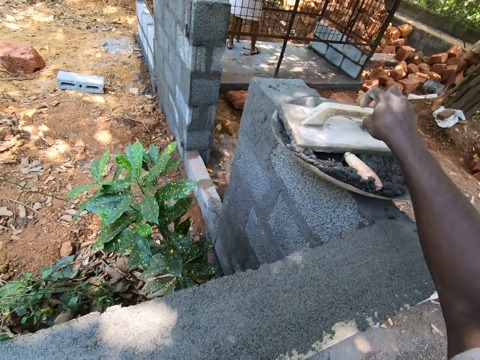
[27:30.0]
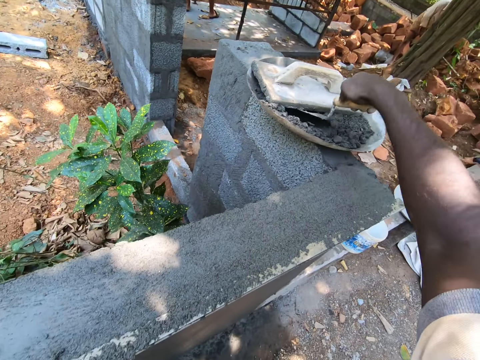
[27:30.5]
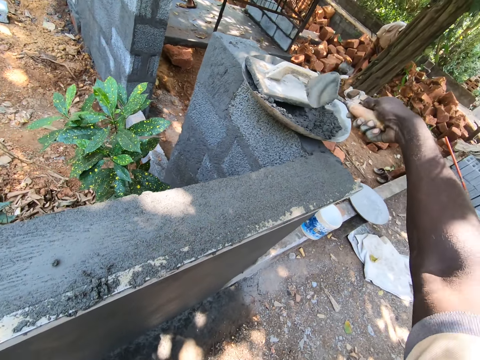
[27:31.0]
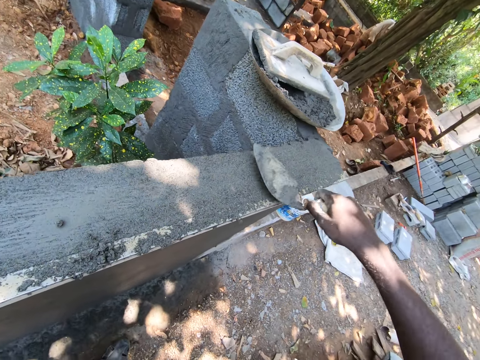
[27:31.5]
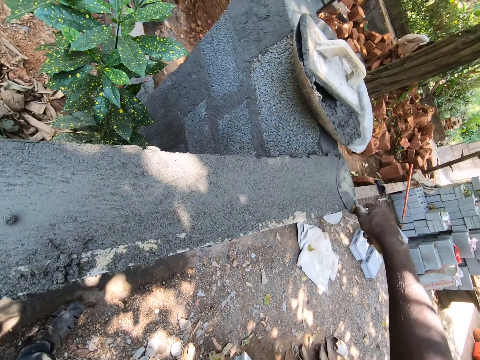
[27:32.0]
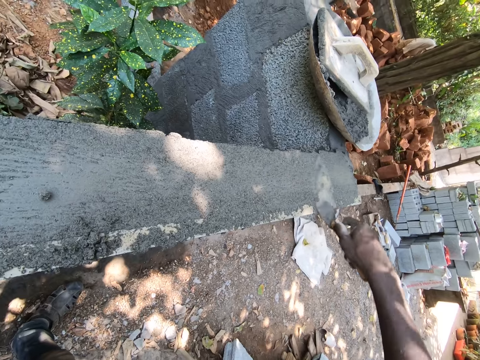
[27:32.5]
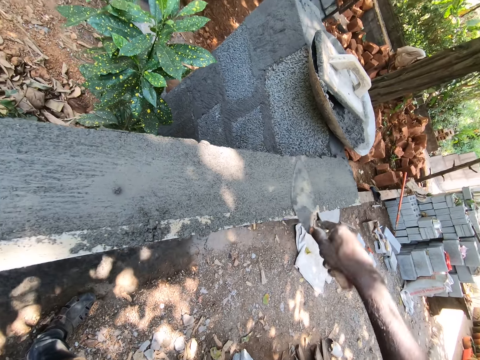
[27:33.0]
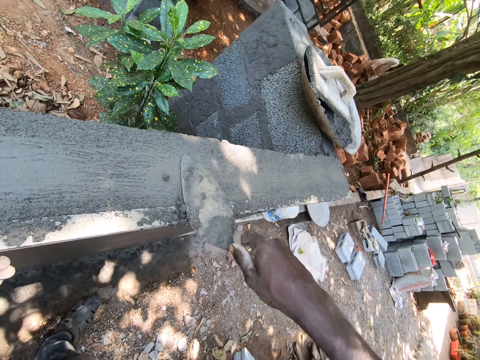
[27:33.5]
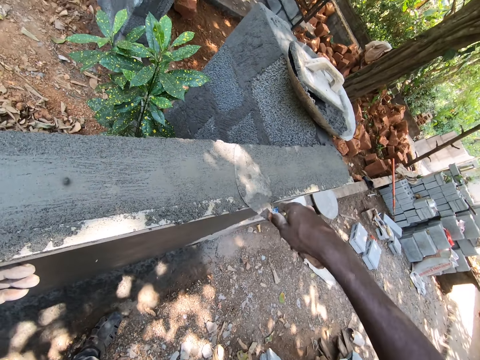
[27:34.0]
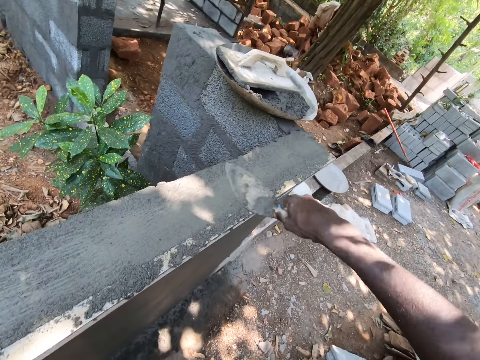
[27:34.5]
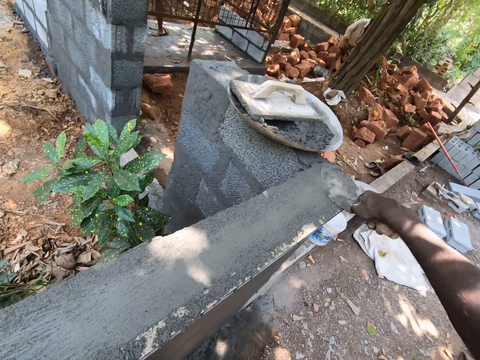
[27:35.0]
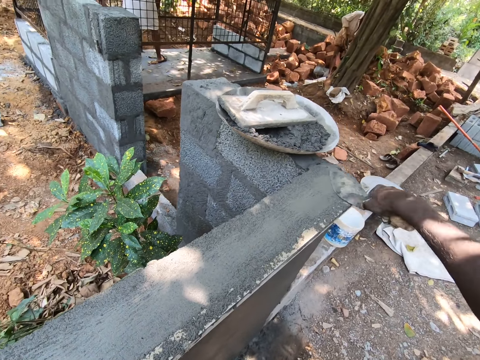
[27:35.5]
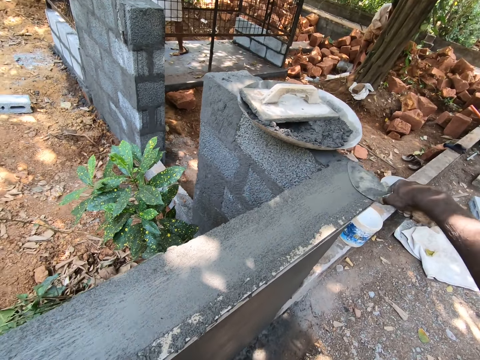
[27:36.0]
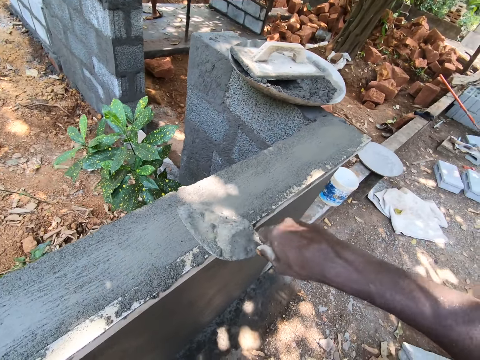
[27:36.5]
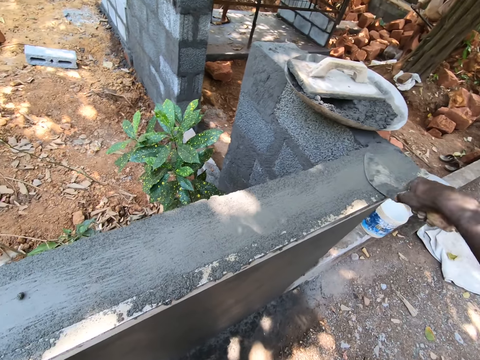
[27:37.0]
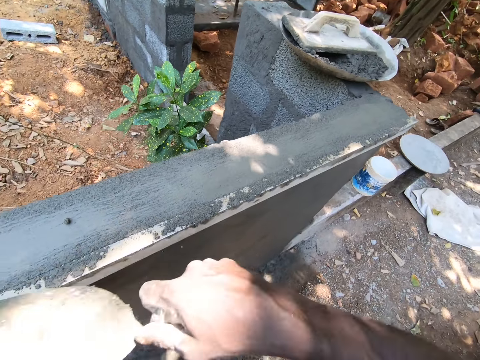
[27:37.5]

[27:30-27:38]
The camera wearer places the wooden float in the basin. They pick the trowel from the basin. They plaster the wall with the trowel. They level the wall with the trowel.

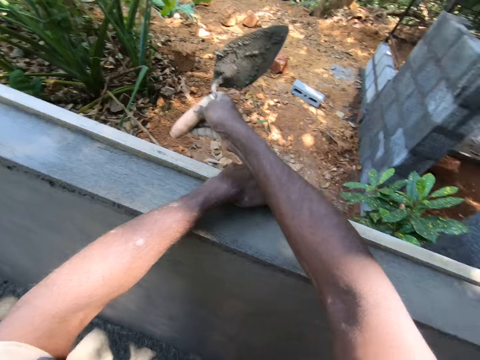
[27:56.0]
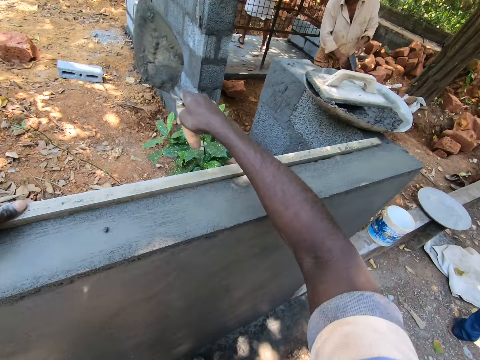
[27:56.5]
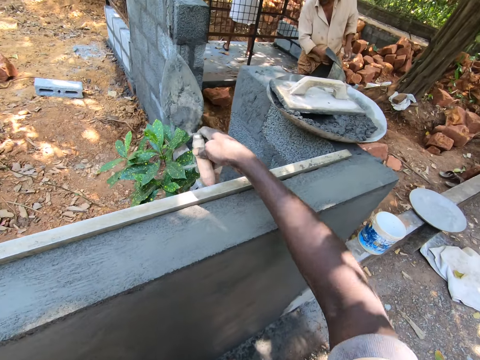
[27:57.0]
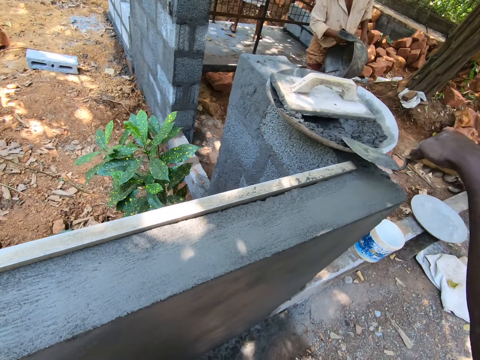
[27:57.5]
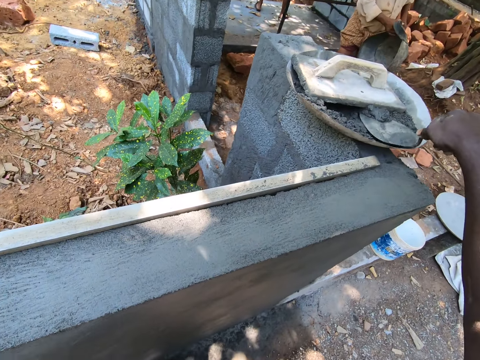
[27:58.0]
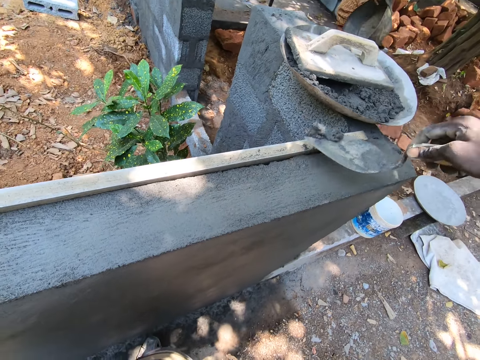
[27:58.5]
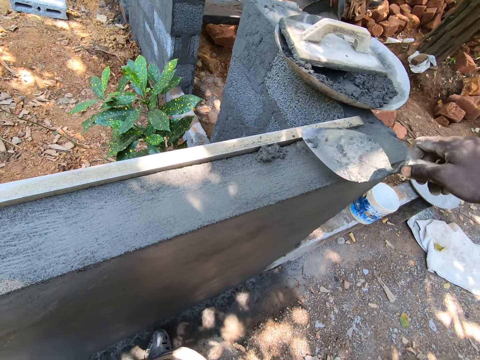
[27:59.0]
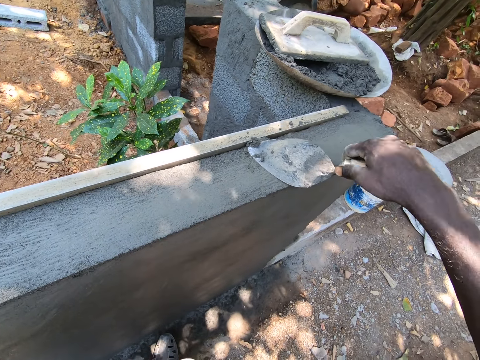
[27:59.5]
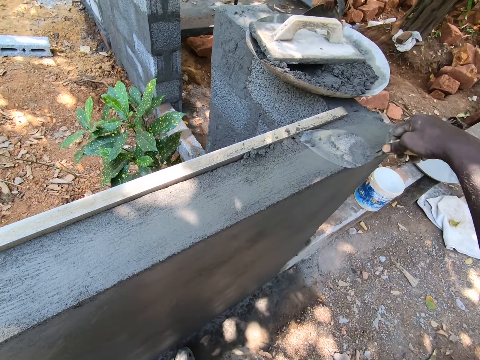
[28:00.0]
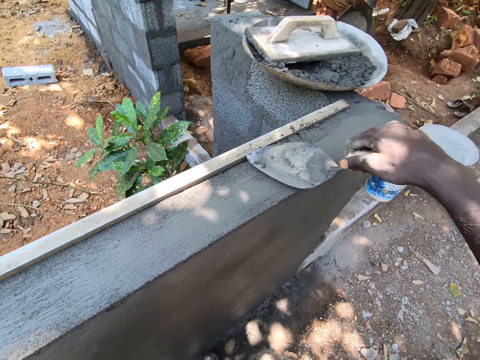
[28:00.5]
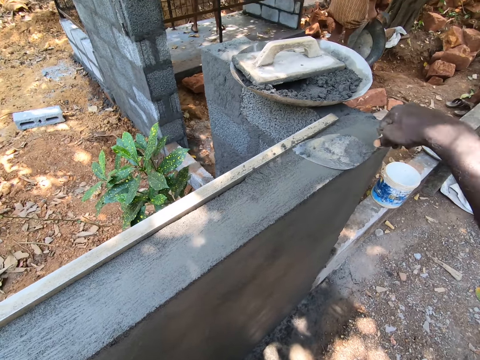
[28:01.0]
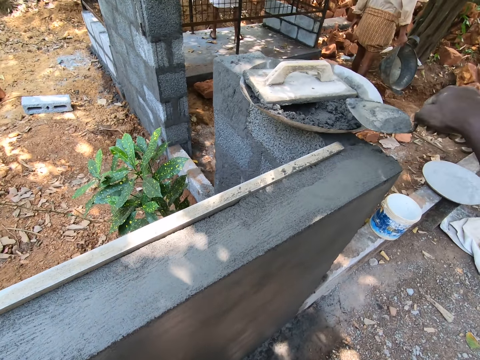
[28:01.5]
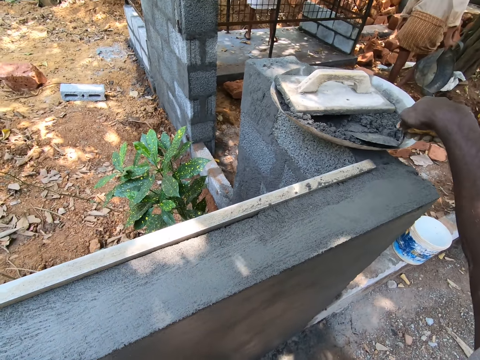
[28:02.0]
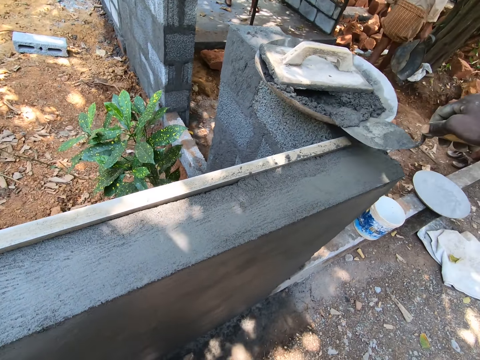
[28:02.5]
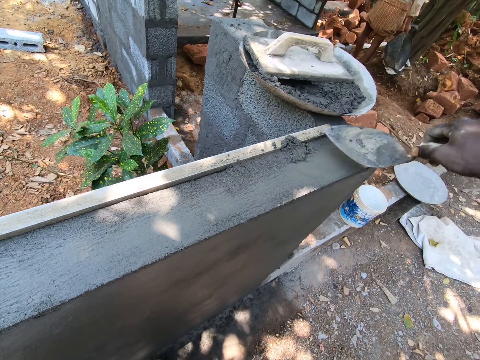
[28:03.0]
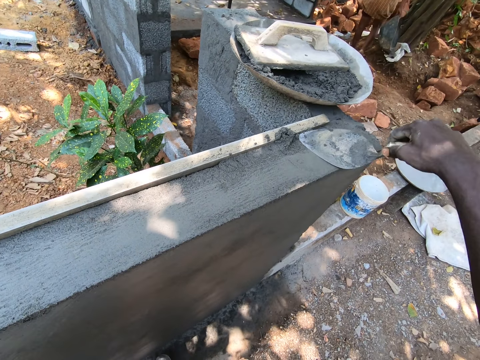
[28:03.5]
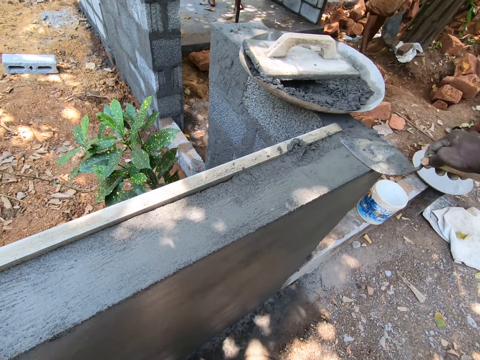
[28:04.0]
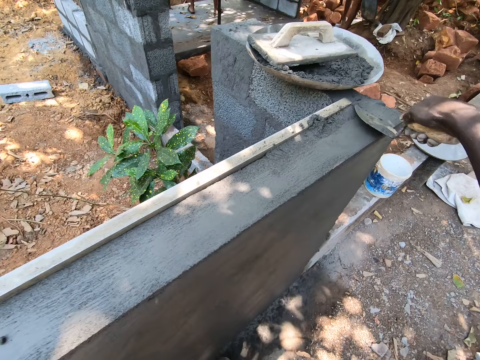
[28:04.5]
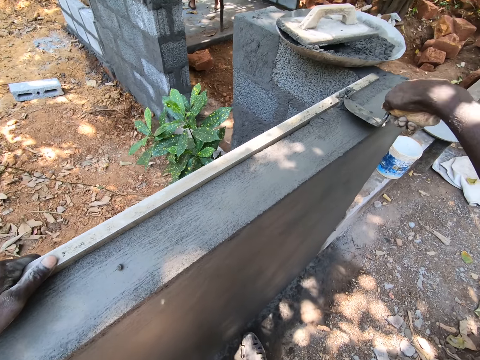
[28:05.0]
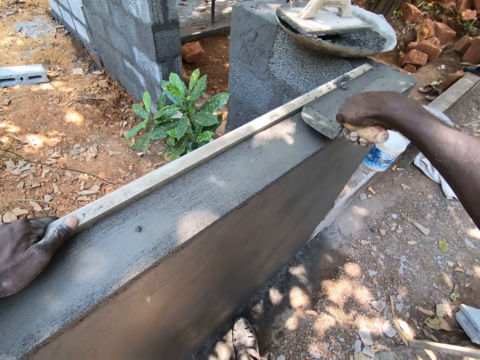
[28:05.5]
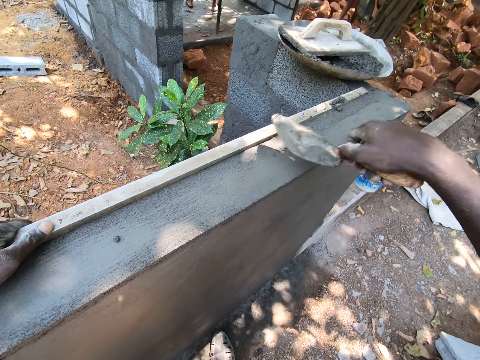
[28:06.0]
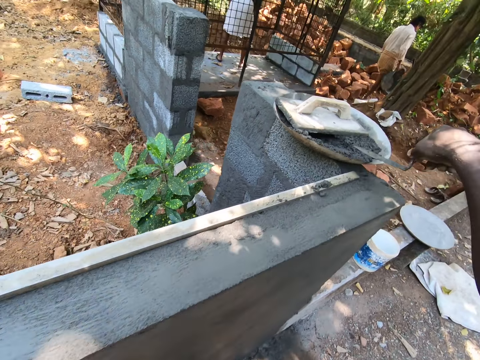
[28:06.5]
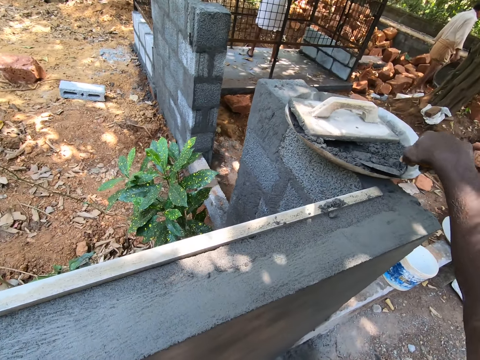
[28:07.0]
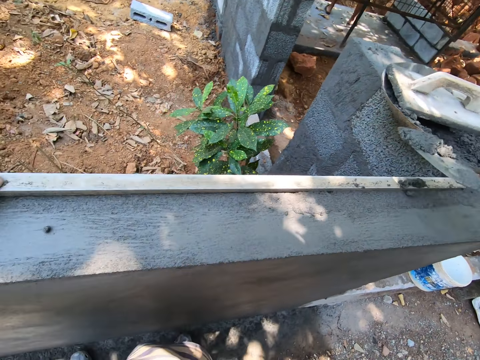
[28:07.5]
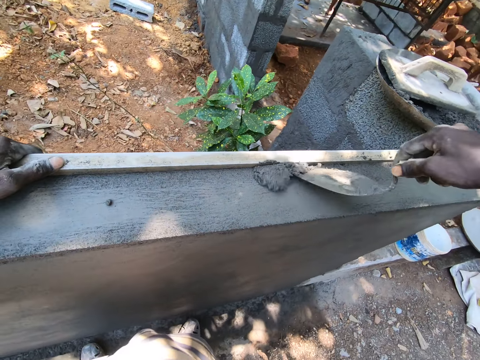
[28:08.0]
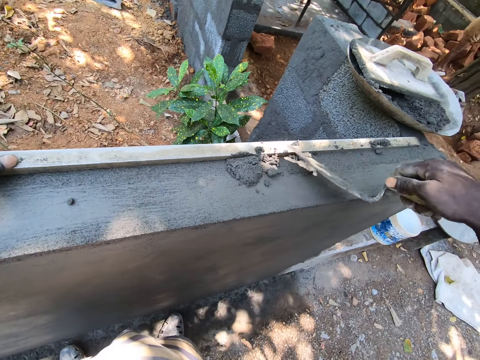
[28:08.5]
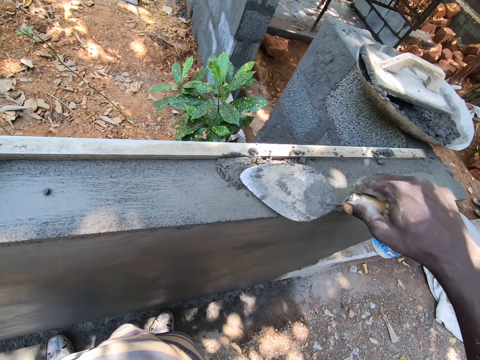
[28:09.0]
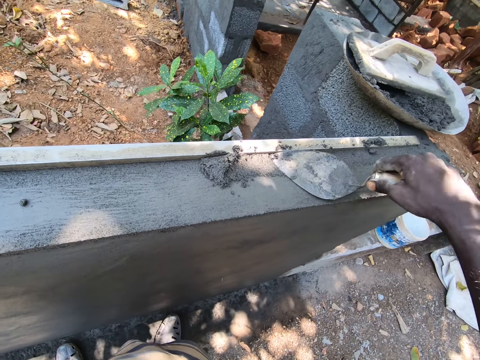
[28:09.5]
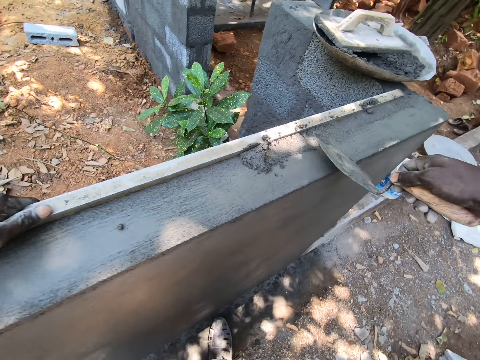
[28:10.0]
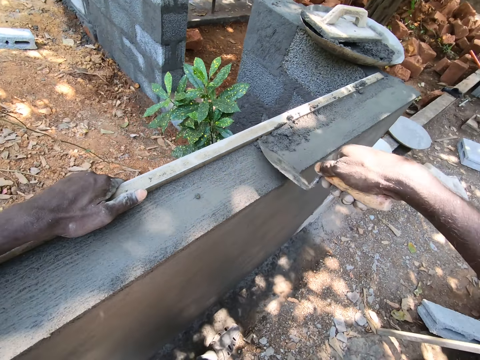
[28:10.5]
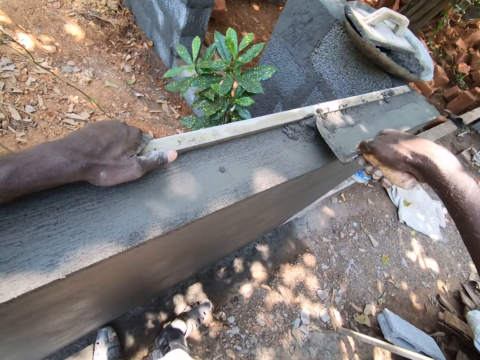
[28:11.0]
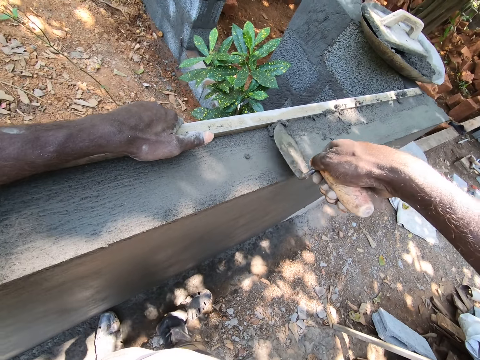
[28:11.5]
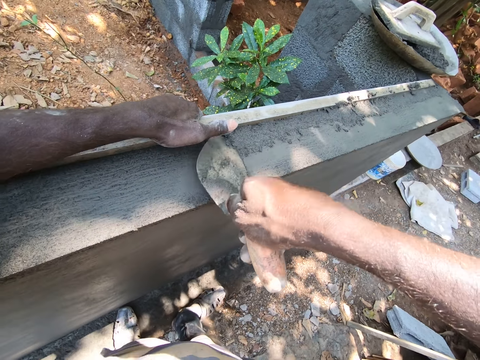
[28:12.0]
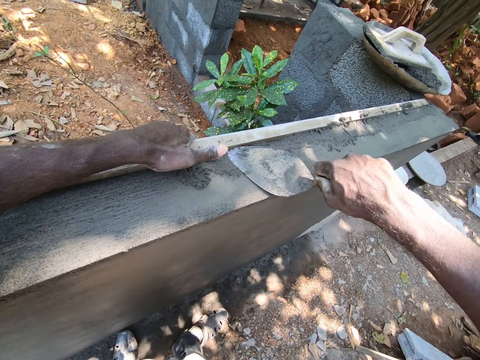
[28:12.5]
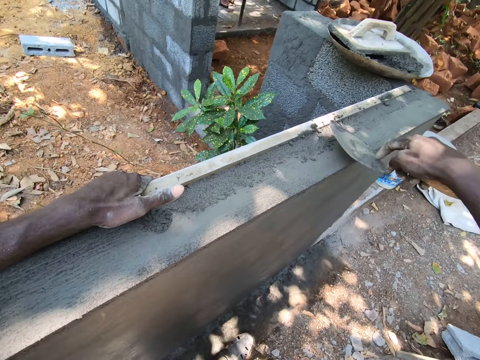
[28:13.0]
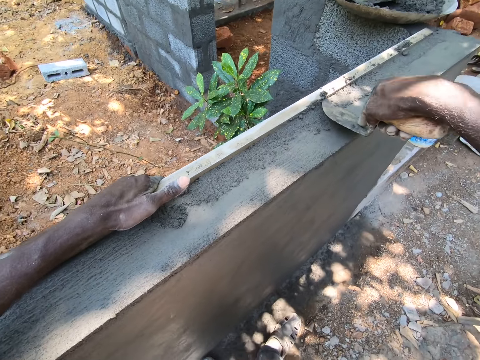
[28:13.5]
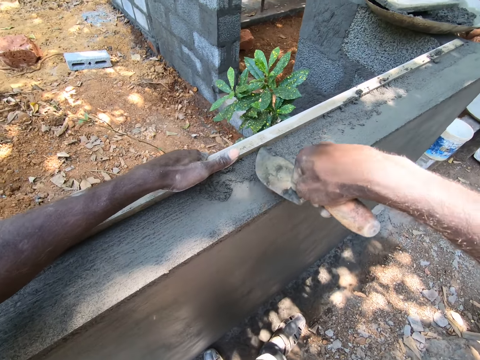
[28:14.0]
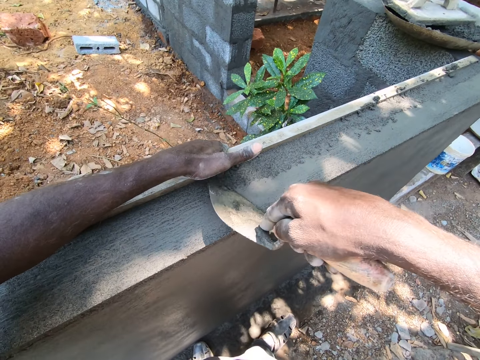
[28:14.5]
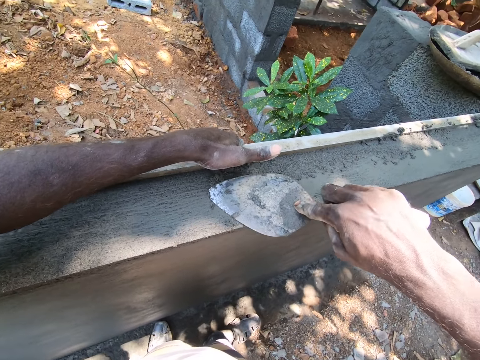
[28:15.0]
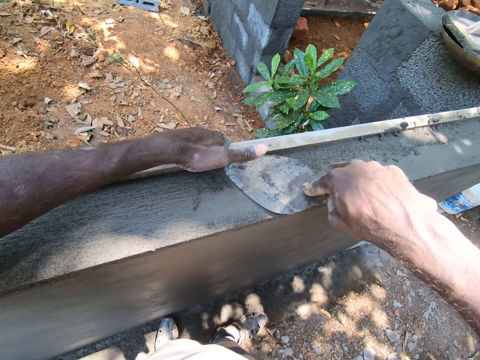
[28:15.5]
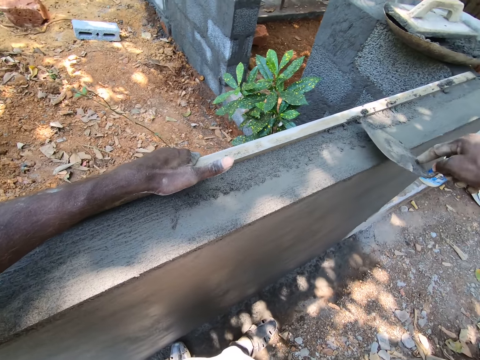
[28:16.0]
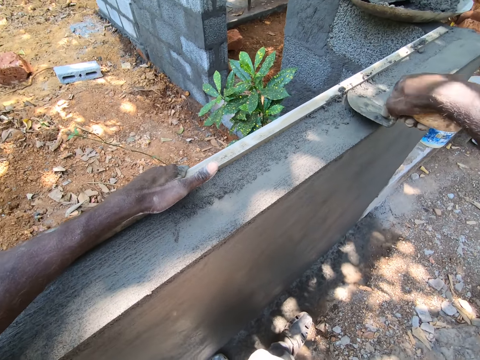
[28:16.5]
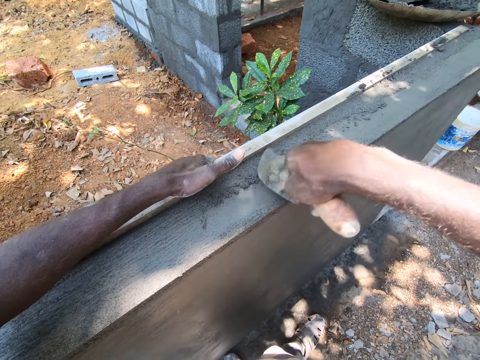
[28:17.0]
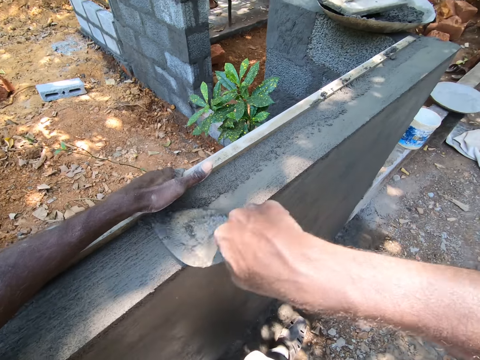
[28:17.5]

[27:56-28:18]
The camera wearer scoops the concrete from the tray with the trowel. They pour the concrete on the wall with the trowel. They spread the concrete with the trowel. They scoop the concrete from the tray with the trowel. They pour the concrete on the wall with the trowel. They spread the concrete with the trowel. They scoop the concrete from the tray with the trowel. They pour the concrete on the wall with the trowel. They spread the concrete with the trowel.
